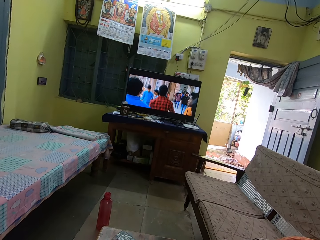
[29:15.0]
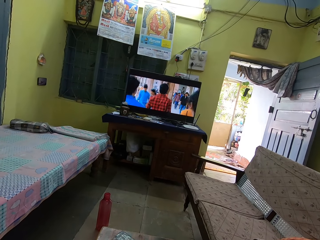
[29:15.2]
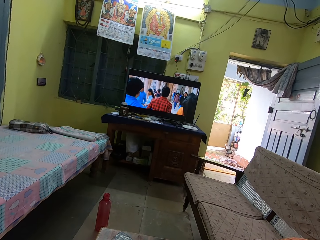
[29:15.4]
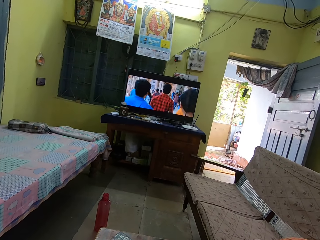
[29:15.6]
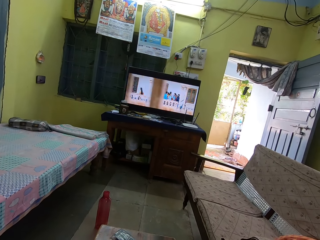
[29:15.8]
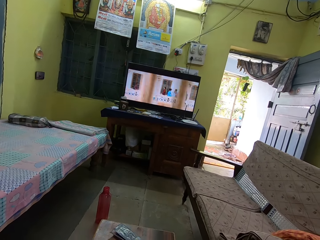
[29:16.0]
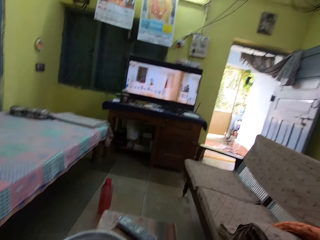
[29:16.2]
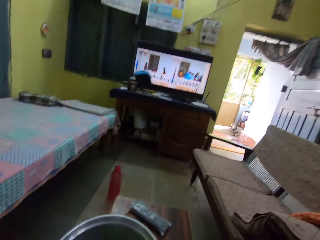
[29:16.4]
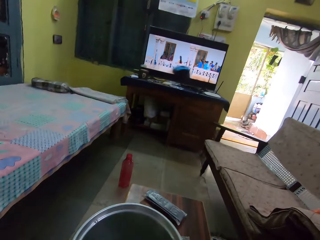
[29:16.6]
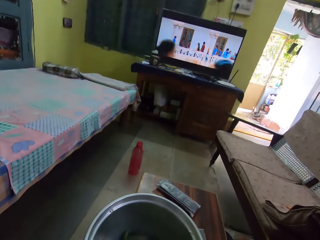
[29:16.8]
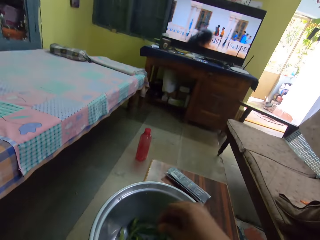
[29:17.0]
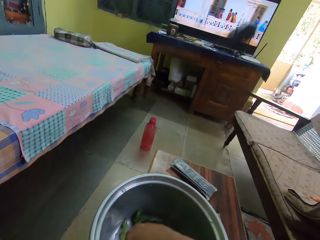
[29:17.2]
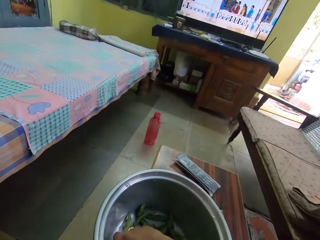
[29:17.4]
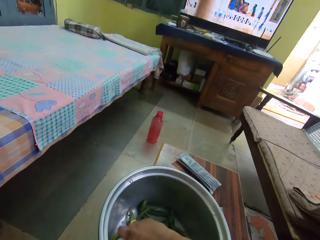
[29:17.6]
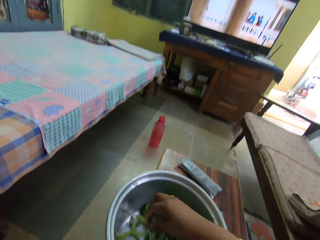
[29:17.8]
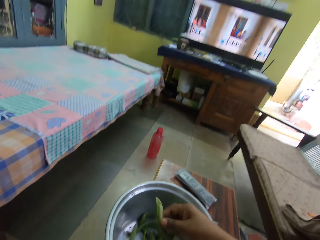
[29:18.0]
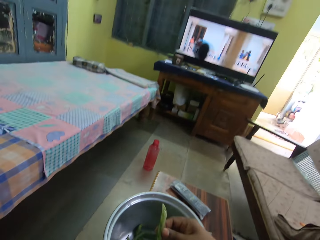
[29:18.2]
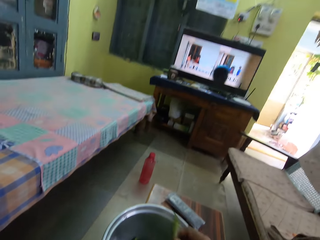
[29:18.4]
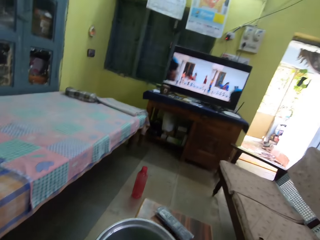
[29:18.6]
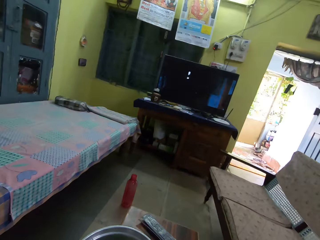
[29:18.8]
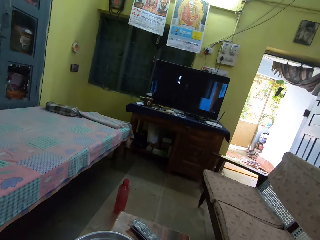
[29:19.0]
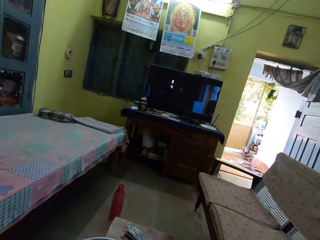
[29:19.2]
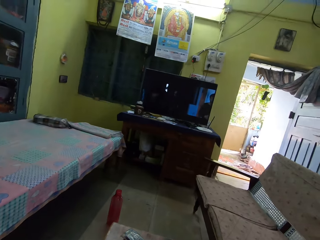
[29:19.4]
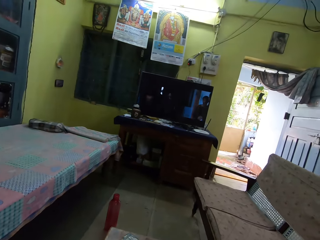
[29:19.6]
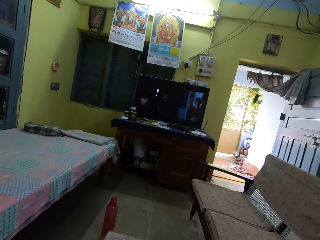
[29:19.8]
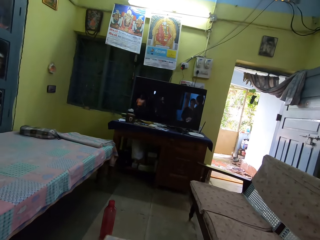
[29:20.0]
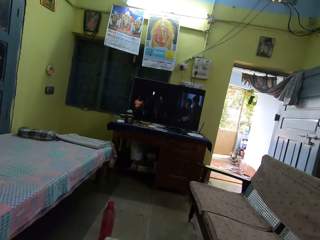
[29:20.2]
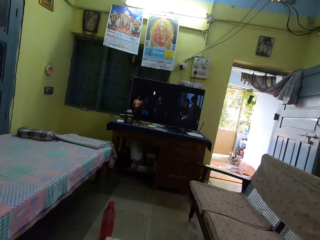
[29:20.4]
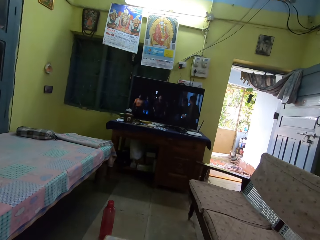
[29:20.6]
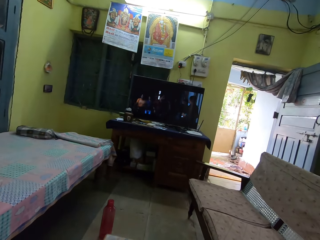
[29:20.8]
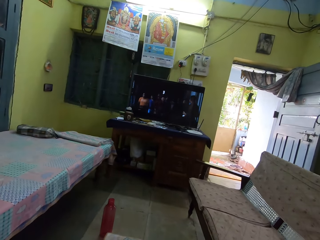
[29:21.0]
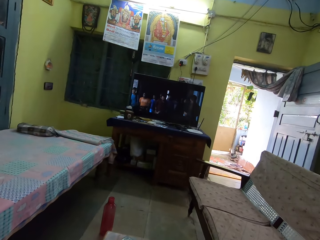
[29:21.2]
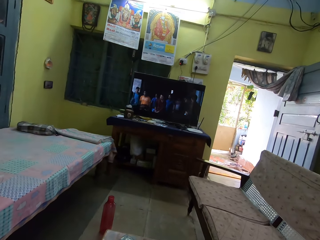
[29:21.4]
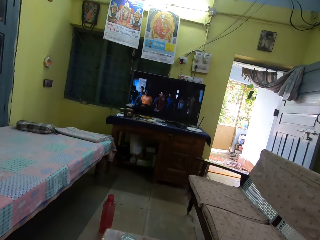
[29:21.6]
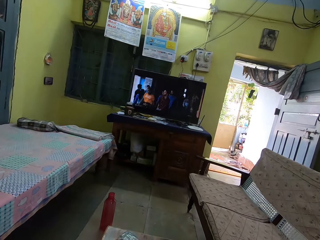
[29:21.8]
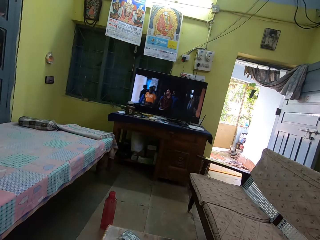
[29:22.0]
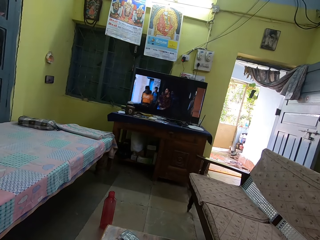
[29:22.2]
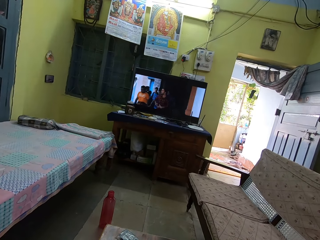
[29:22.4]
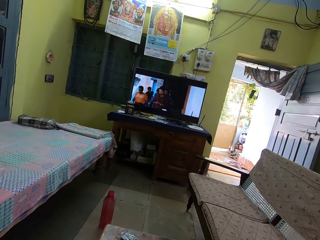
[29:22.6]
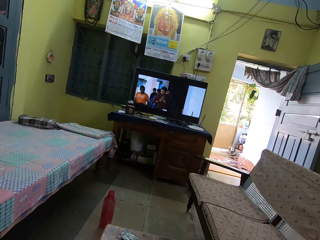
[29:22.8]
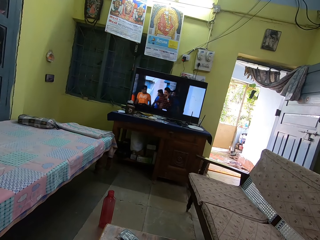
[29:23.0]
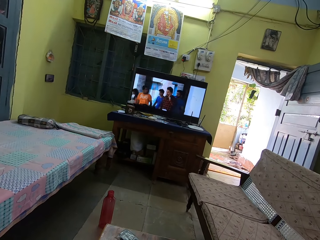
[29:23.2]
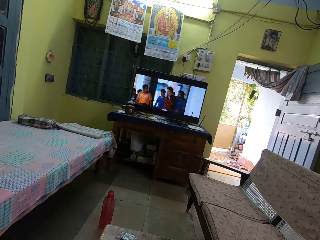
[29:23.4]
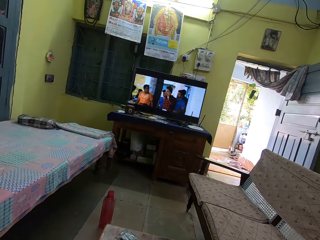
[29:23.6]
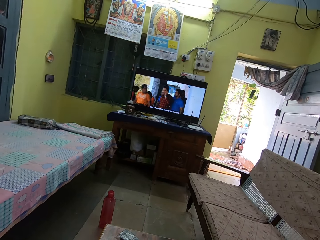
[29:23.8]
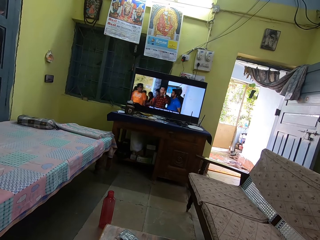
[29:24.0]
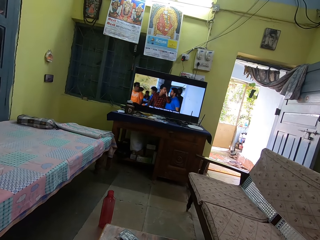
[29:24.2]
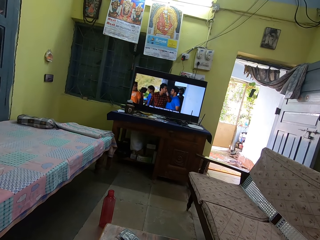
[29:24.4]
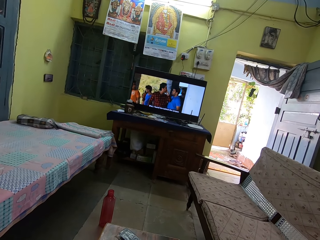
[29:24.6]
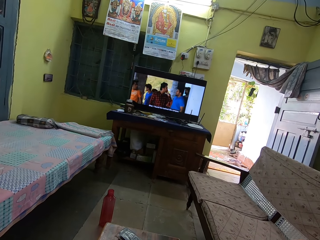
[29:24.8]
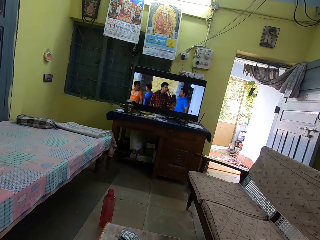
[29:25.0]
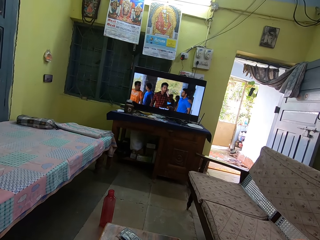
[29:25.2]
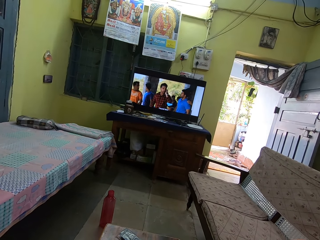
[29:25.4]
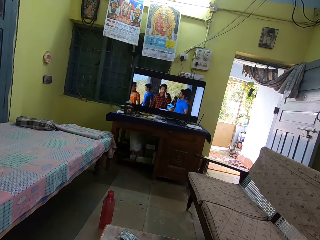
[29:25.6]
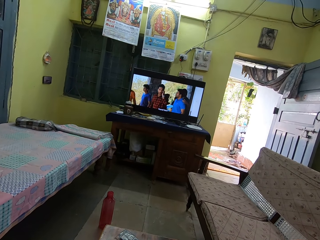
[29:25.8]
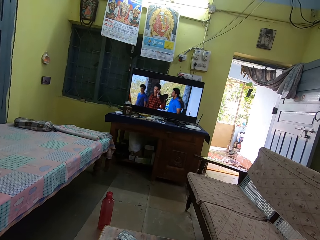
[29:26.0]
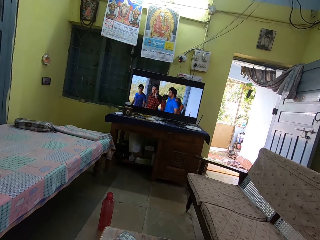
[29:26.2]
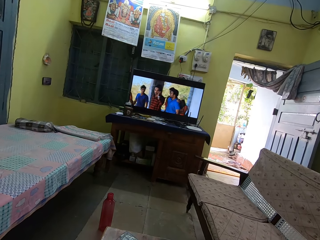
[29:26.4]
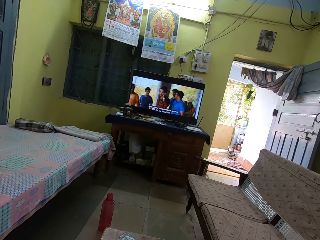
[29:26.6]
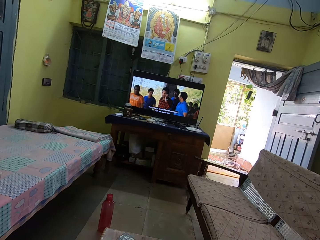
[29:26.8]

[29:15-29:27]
The camera wearer picks a bean pod. They look around.

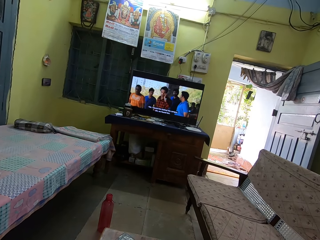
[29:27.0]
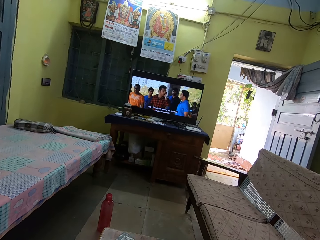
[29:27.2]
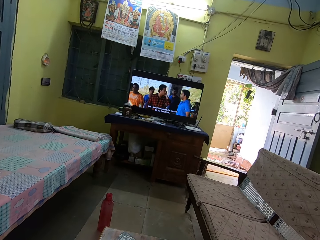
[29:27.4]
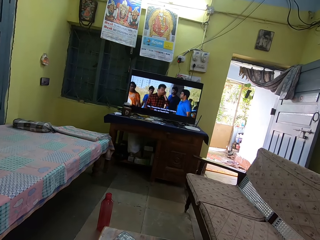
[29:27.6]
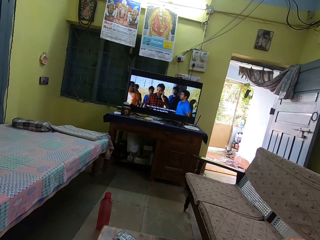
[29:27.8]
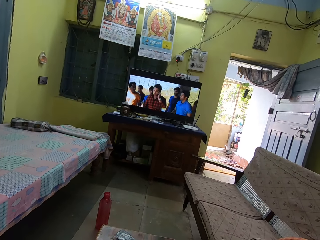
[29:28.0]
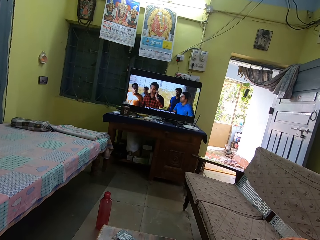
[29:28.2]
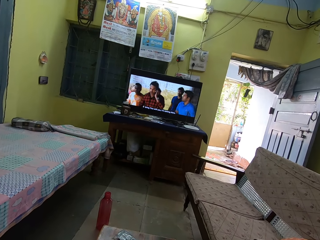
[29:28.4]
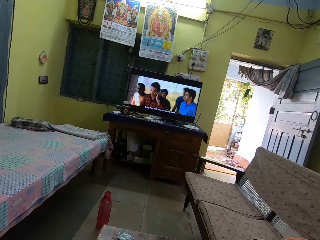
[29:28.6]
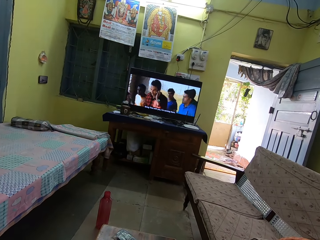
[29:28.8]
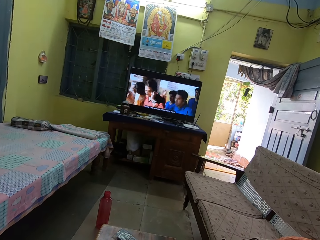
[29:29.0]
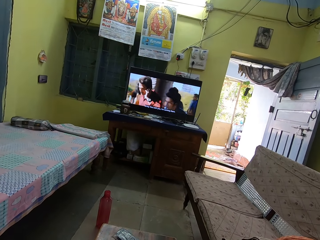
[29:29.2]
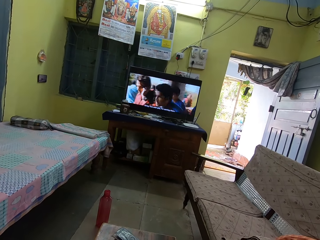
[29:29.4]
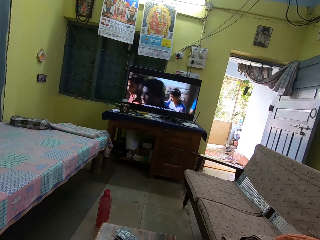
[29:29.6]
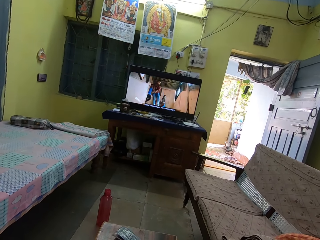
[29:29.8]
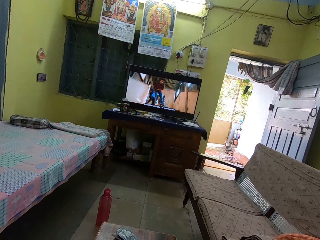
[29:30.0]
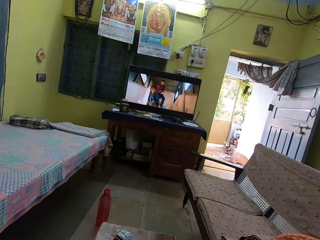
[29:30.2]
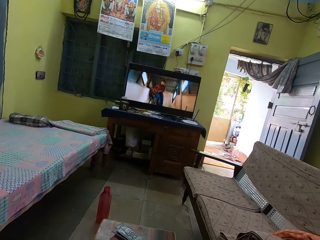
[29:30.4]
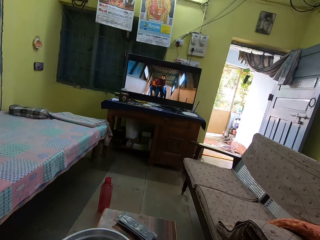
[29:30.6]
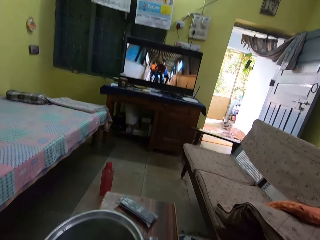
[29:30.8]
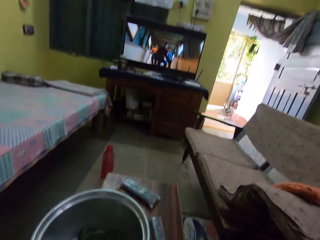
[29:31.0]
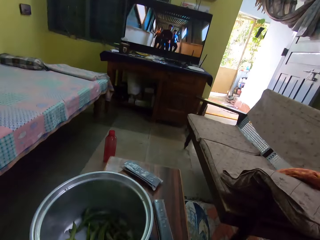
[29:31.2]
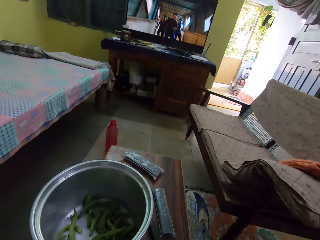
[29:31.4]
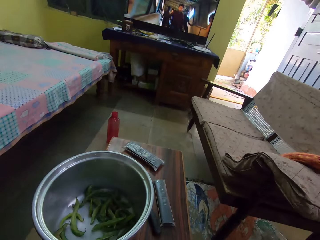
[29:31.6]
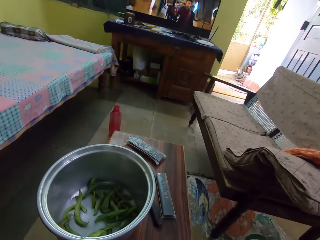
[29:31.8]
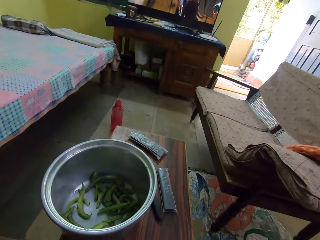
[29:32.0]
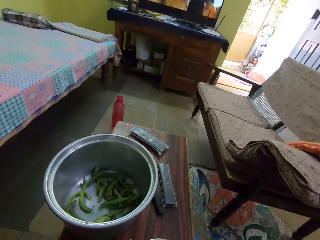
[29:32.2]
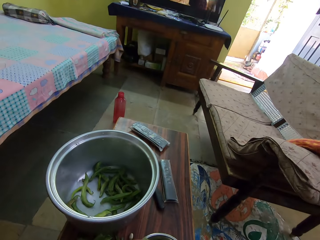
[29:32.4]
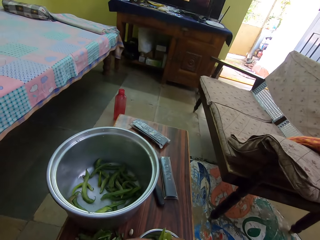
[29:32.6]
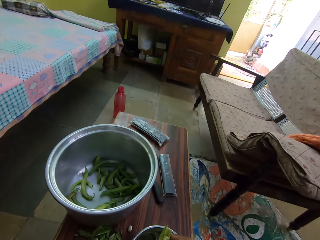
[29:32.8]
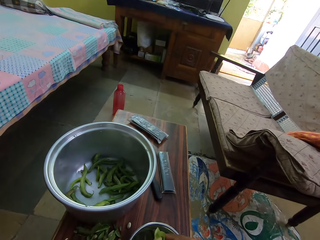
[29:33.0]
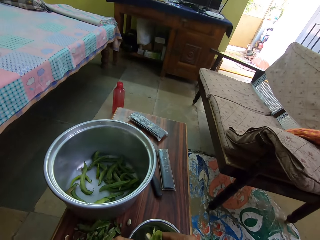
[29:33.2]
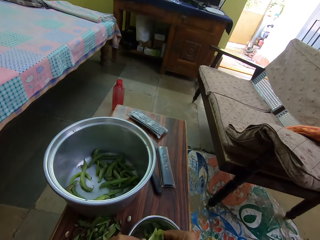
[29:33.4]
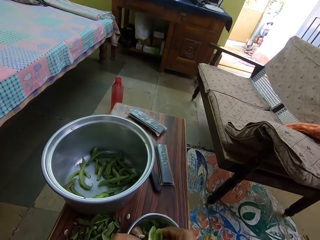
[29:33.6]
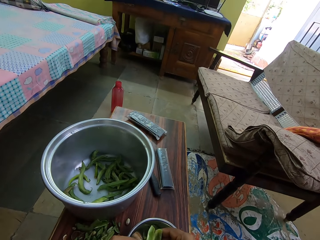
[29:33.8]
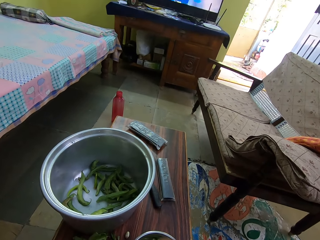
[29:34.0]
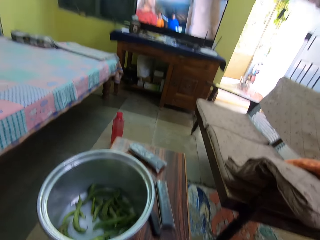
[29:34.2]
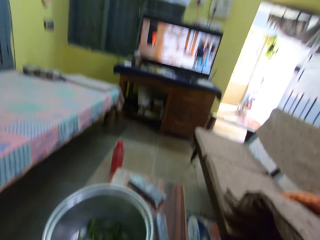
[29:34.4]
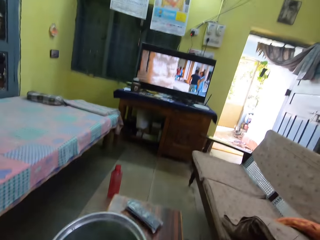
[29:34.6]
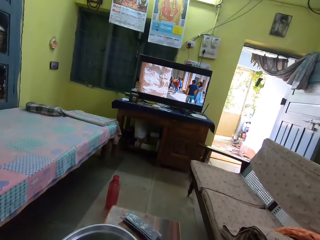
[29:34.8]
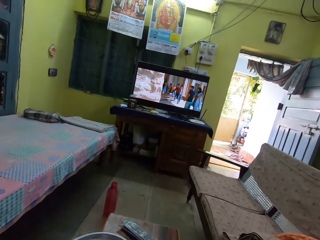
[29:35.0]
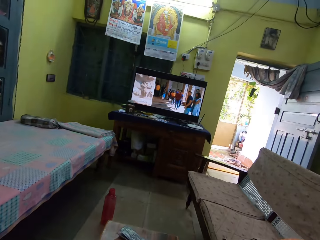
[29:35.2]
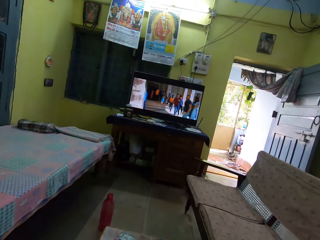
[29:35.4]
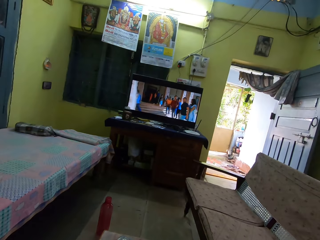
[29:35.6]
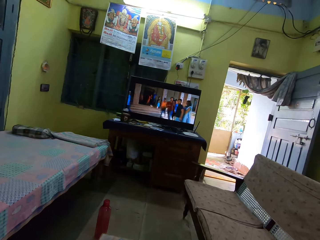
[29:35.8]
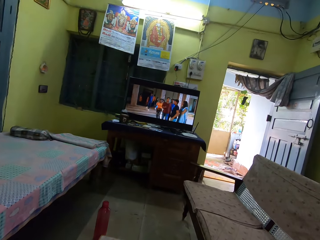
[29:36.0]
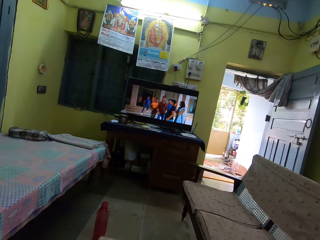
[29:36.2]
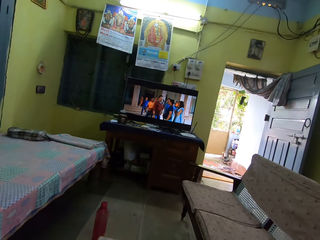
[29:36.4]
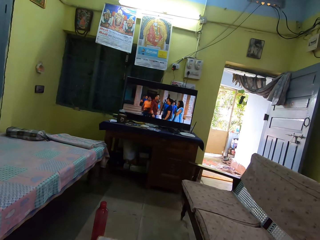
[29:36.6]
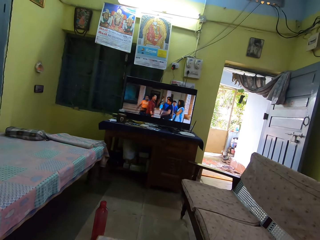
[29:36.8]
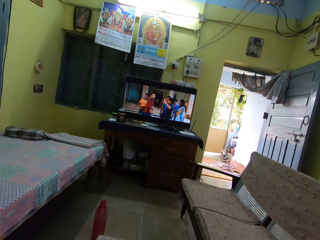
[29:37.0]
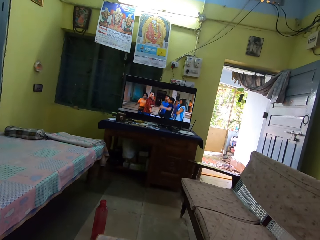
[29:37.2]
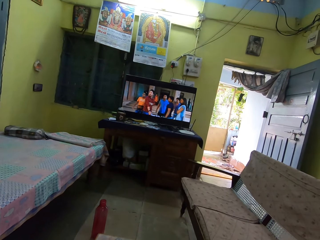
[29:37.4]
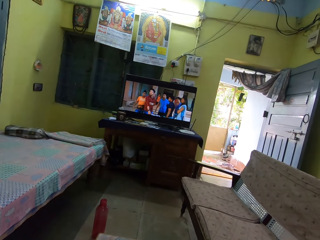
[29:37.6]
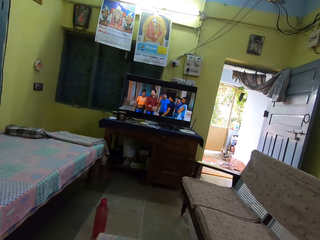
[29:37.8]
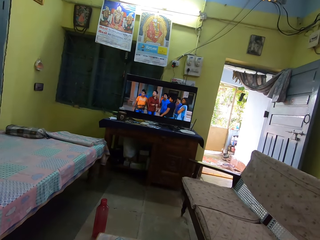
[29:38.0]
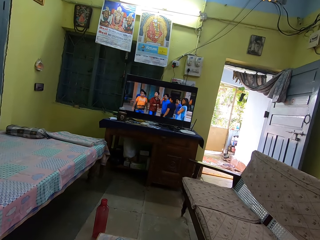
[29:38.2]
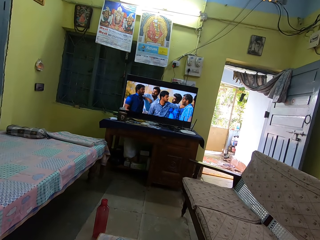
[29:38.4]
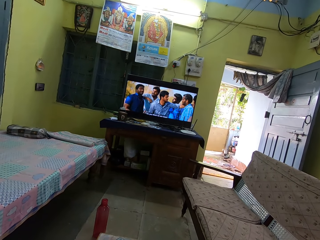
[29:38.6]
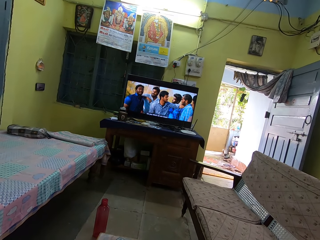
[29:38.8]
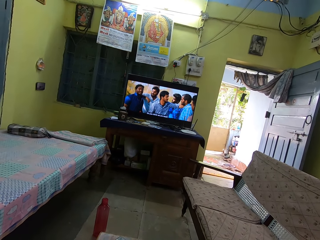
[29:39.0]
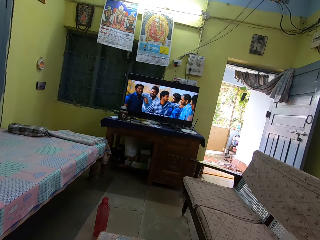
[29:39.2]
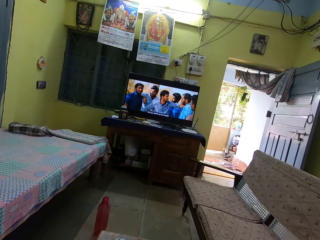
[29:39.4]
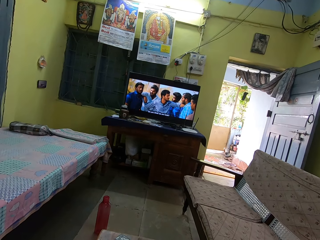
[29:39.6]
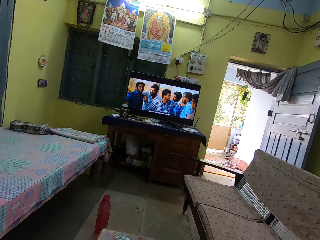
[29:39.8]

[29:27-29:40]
The camera wearer extracts the beans. They look around.
